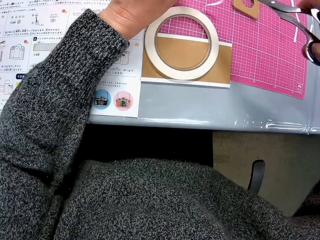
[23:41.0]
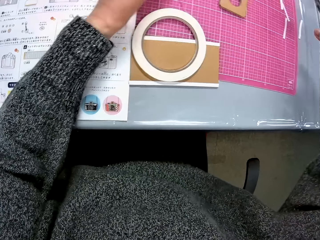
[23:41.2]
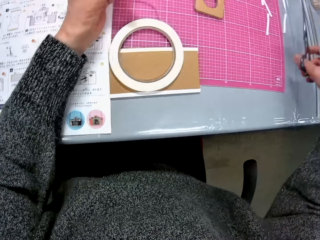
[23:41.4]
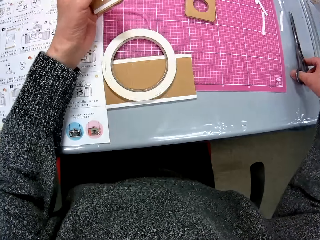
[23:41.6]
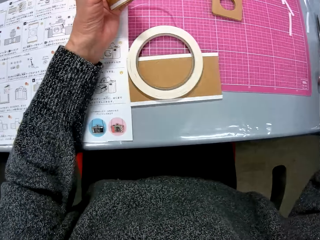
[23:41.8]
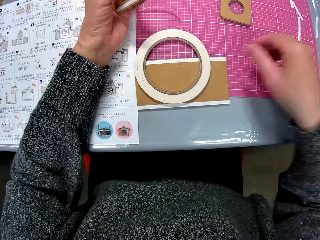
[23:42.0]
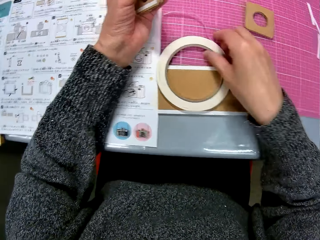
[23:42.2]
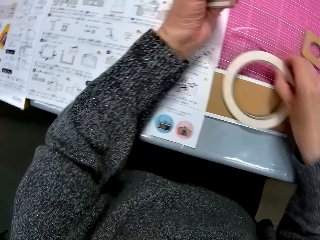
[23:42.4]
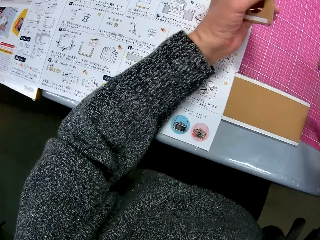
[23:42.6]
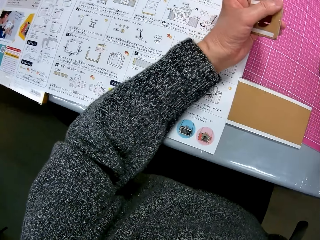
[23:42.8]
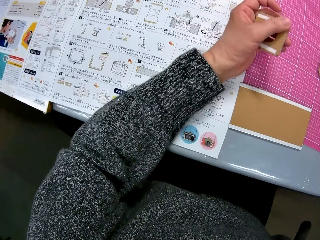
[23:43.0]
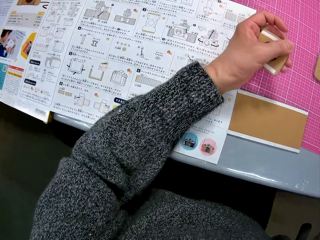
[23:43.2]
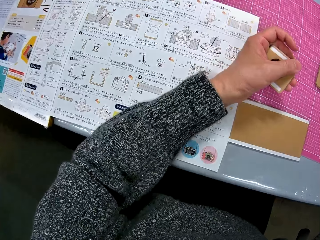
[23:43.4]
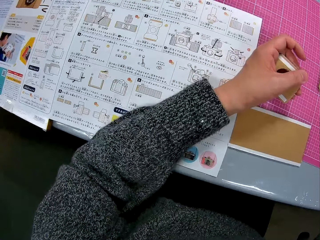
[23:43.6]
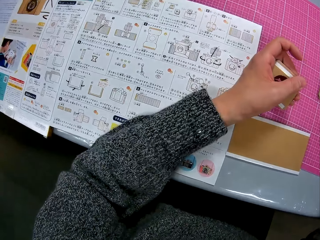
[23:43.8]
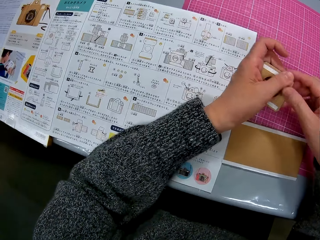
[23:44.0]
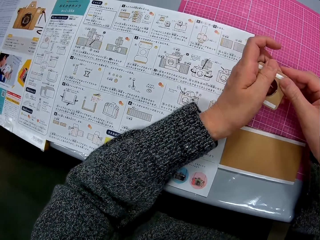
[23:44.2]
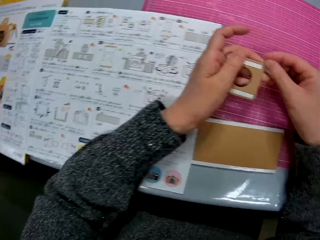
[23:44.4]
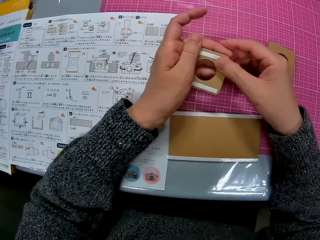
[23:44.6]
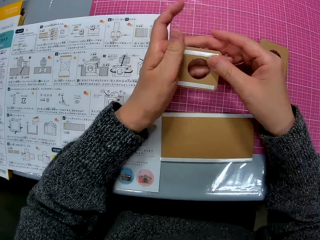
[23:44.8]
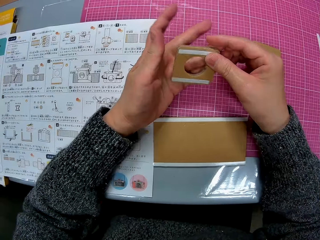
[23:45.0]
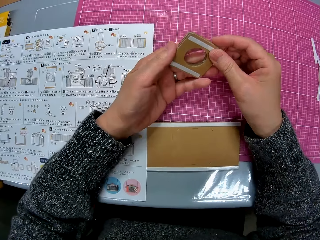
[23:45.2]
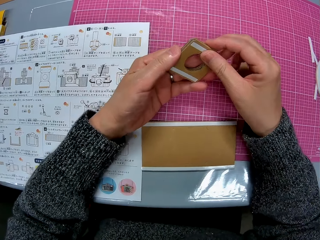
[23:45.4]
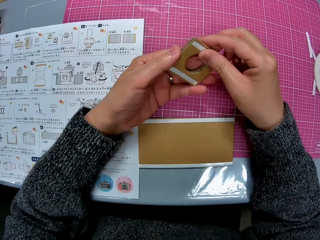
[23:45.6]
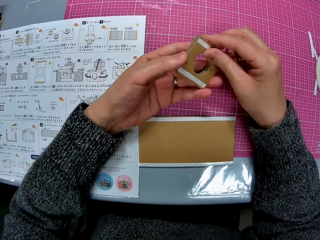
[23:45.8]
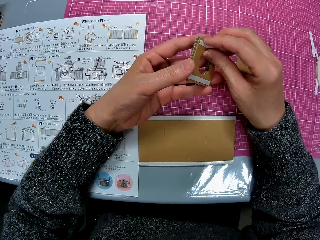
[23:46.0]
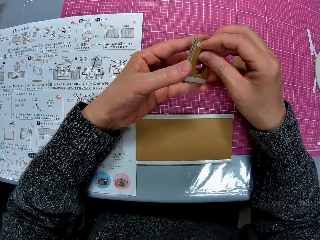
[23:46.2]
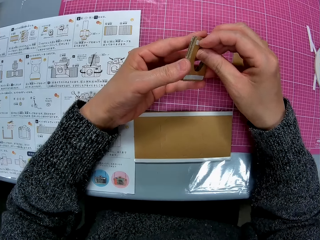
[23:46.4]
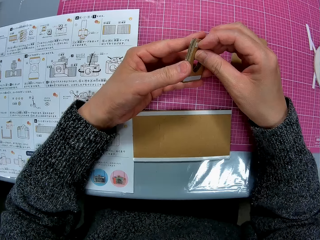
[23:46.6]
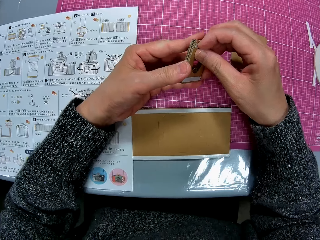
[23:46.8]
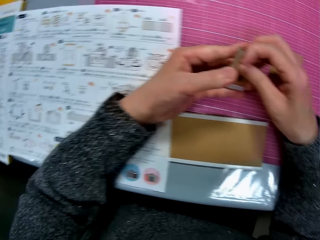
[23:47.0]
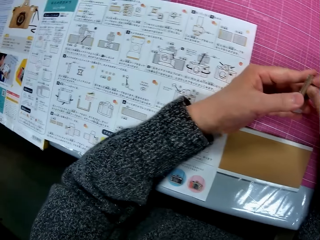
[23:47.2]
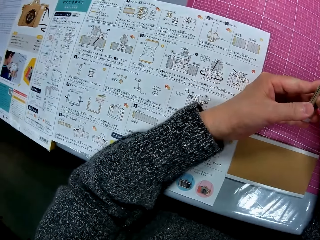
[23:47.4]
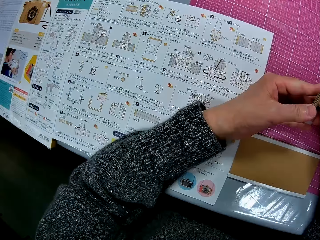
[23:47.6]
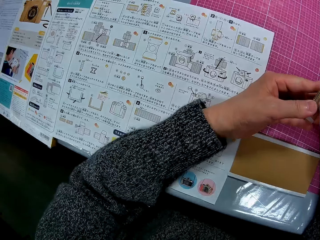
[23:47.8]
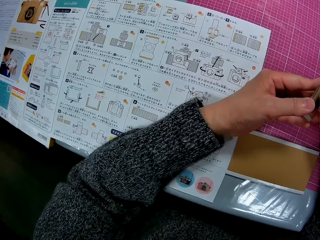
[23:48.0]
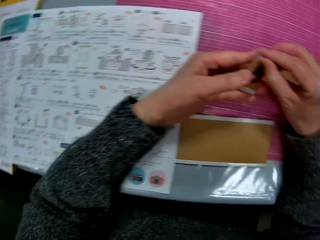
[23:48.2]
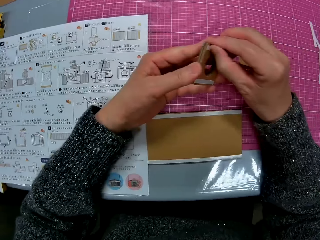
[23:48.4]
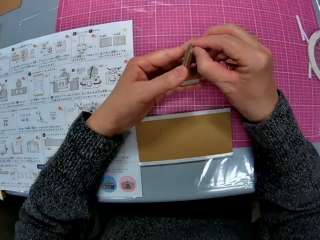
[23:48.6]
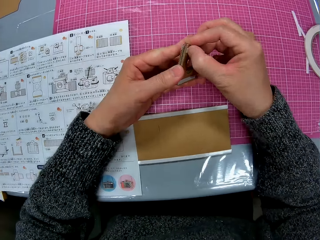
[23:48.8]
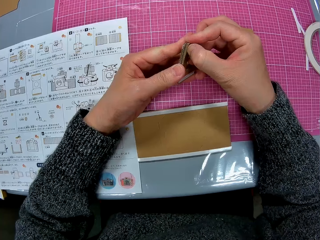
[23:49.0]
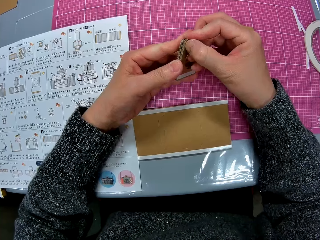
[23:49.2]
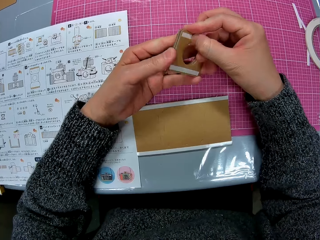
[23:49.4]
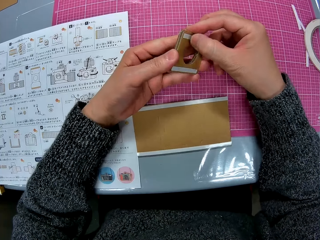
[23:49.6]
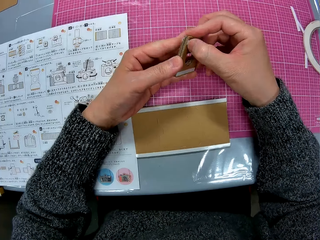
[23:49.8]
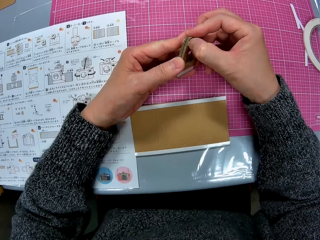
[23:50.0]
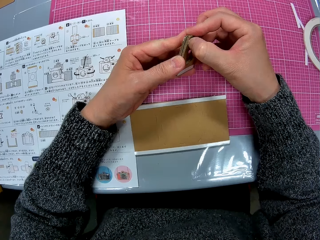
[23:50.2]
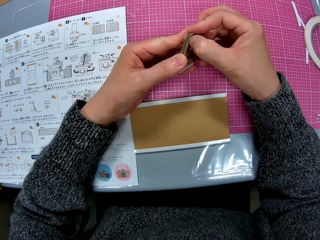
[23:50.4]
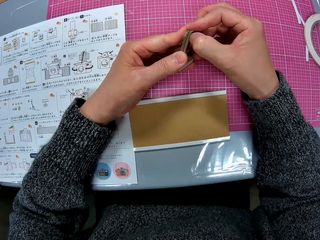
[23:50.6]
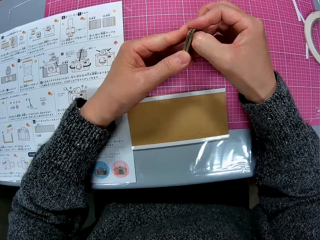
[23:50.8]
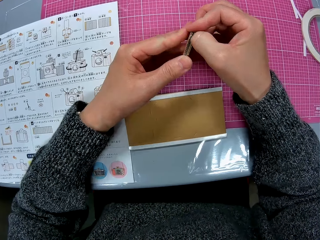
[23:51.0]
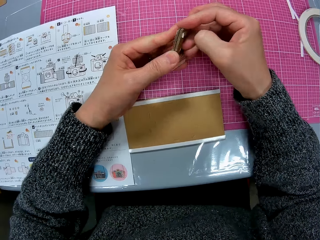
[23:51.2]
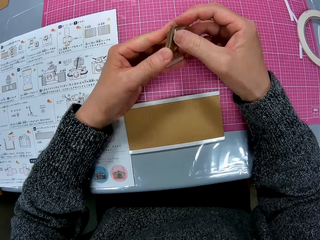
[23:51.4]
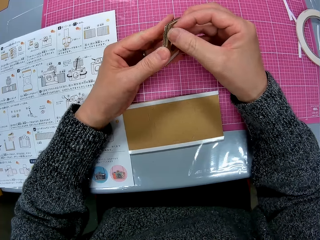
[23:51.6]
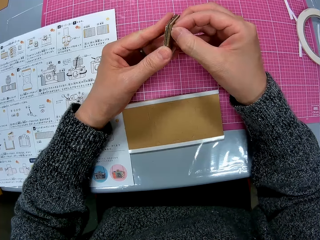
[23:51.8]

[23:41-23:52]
The camera wearer cuts the white double tape or paper sellotape with a pair of scissors. She drops the pair of scissors on the table. She picks up the paper sellotape from the table. She presses the paper sellotape strip on the brown cardboard with her right hand. She removes the paper sellotape strip from the brown cardboard. She refers to the modelling manual.

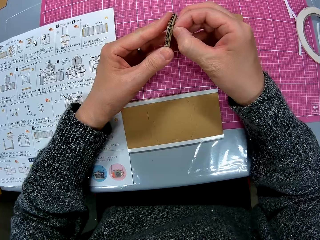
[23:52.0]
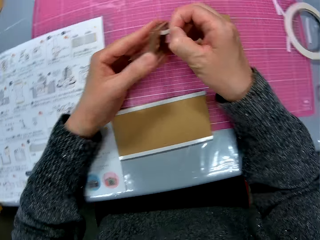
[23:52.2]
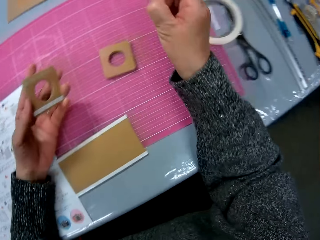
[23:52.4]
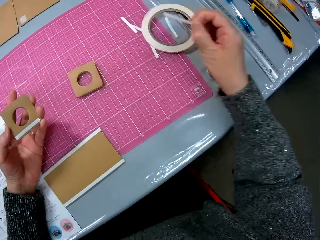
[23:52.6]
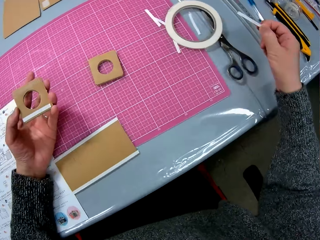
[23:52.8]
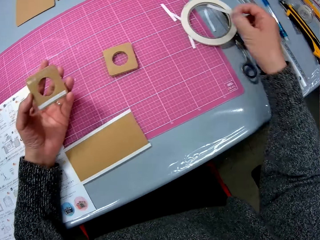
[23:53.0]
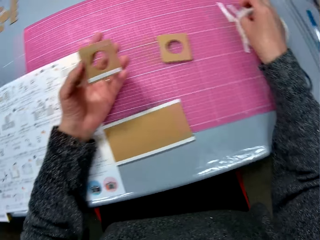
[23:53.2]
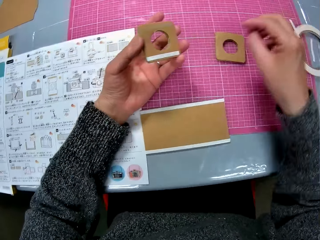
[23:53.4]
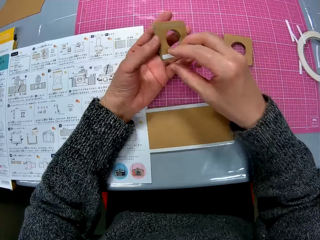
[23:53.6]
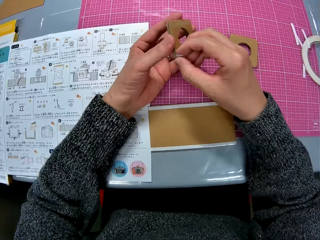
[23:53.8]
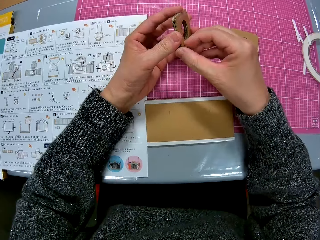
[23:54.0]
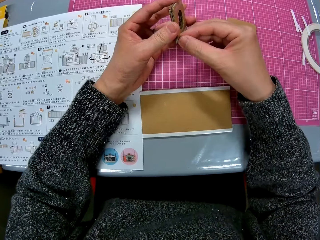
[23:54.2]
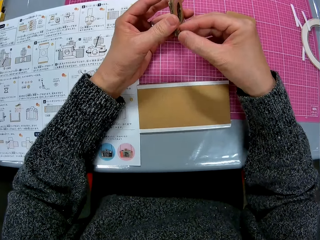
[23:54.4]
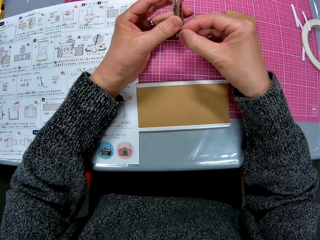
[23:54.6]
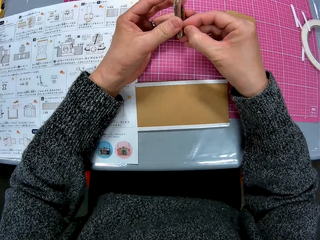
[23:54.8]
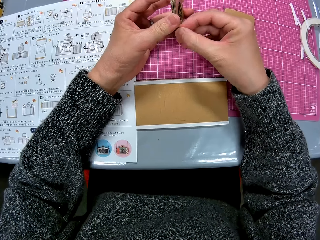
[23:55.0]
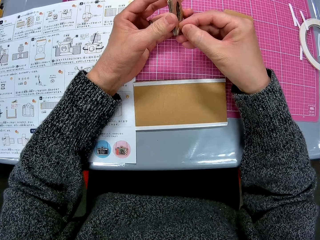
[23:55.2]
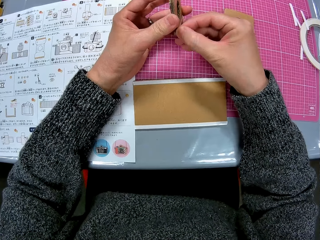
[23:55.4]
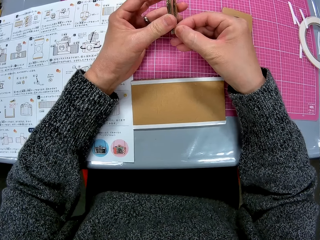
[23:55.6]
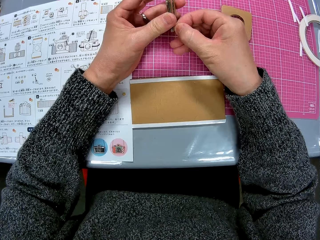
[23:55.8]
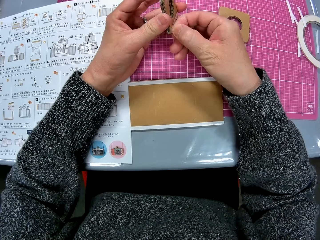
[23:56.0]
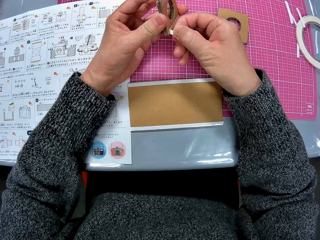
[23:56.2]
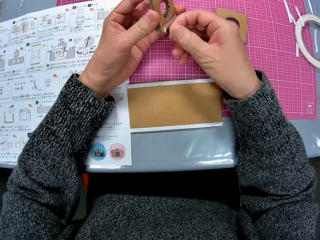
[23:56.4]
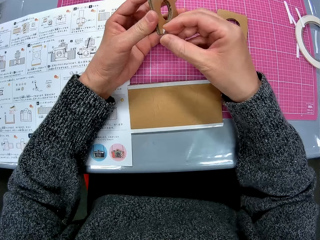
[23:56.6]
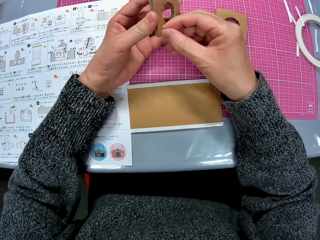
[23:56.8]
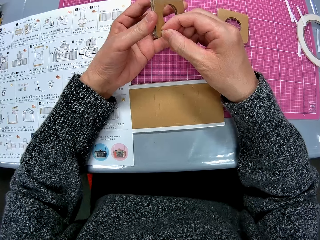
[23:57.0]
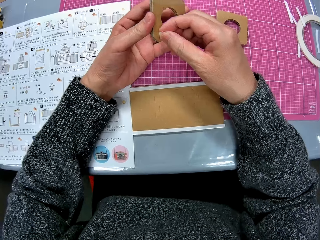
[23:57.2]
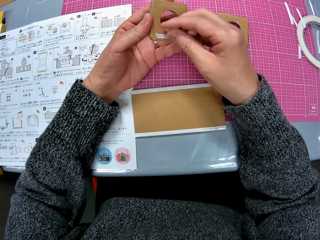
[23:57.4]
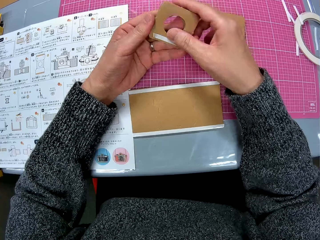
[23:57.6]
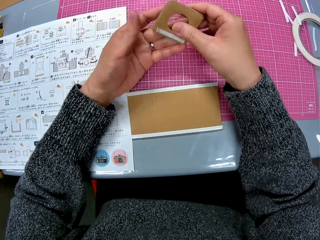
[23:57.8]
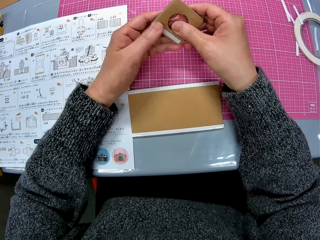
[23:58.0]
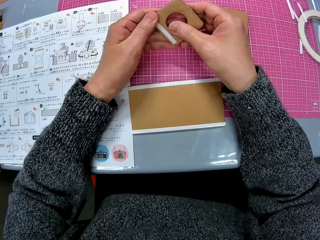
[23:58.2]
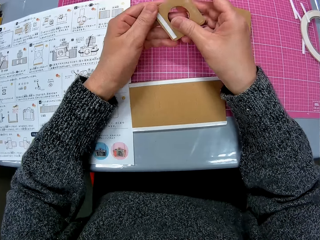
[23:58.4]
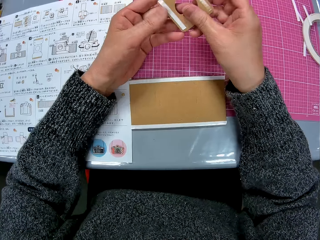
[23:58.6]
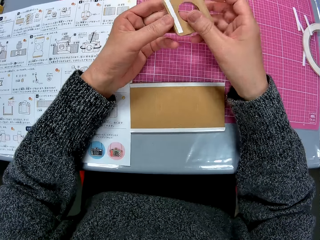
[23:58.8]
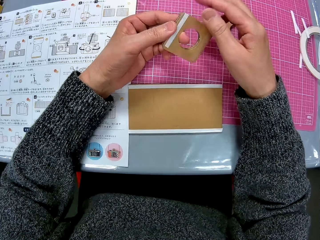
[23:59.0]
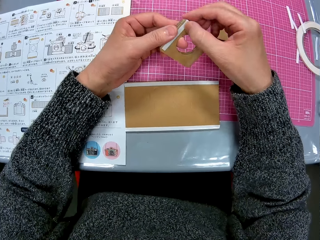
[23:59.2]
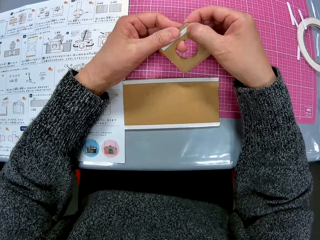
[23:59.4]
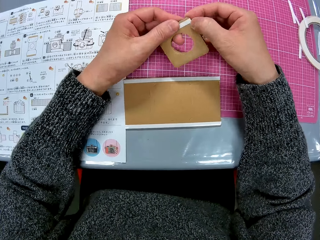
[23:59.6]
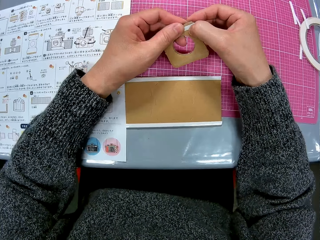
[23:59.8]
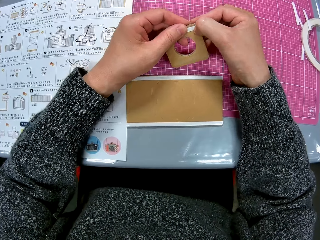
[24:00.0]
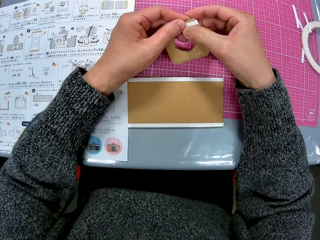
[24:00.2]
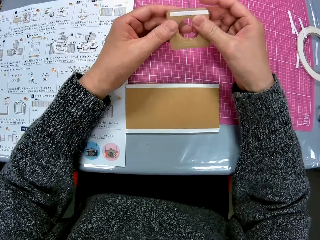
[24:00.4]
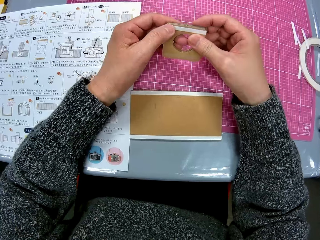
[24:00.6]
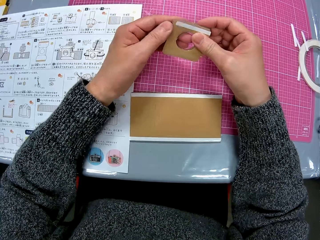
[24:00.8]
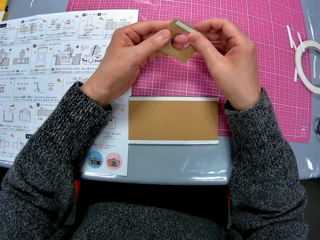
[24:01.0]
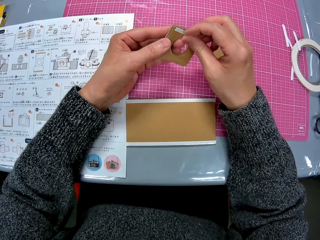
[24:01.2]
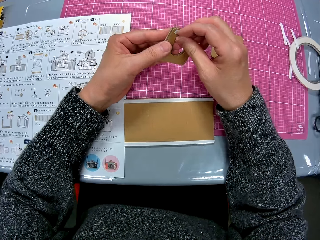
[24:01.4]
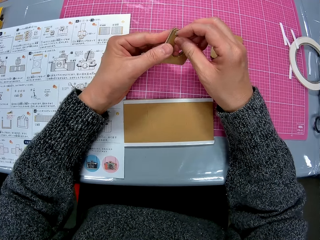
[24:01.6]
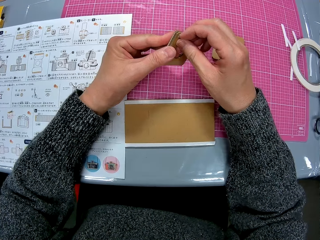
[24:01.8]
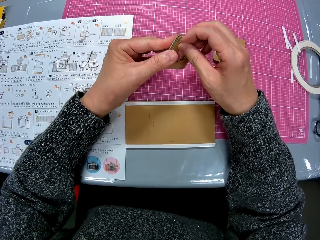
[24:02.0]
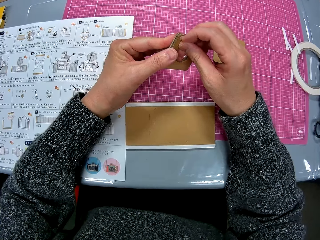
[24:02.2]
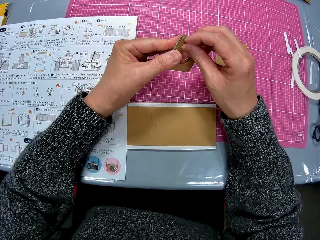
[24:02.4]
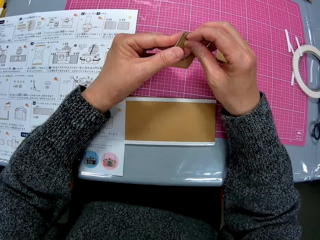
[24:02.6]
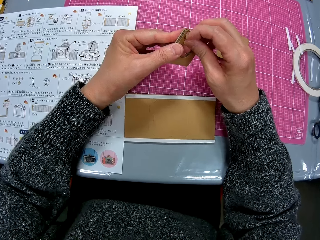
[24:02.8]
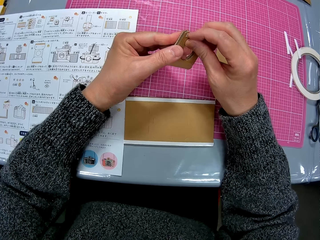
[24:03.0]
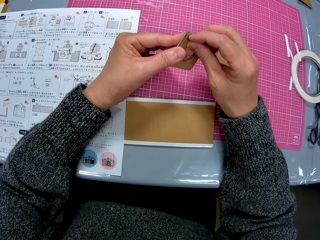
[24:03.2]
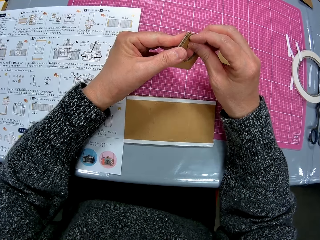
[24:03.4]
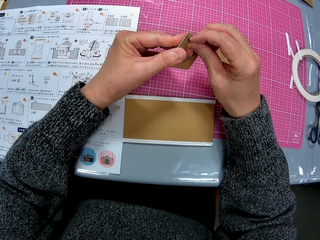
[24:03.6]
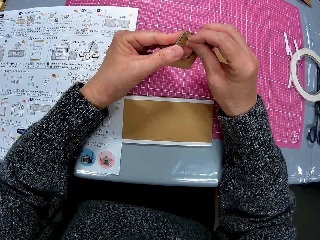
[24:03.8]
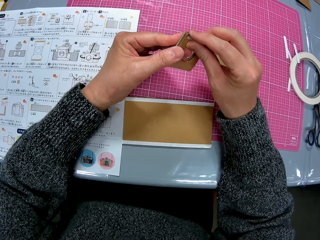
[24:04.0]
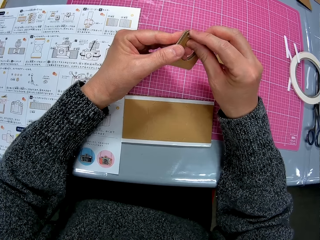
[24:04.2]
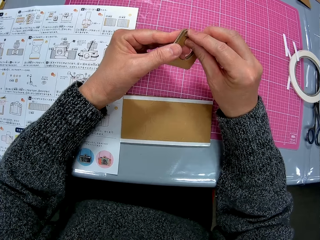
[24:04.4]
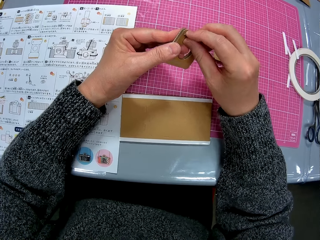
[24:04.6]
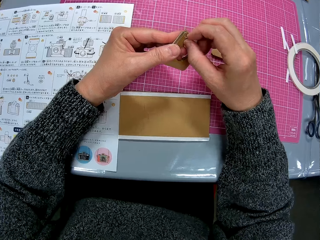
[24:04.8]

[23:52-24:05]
The camera wearer drops the paper sellotape strip or white double tape on the table. She removes the paper sellotape strip from the brown cardboard. She sticks the paper sellotape strip on the brown cardboard. She turns the cardboard. She touches the white double tape on the cardboard. She removes the paper sellotape strip from the brown cardboard.
